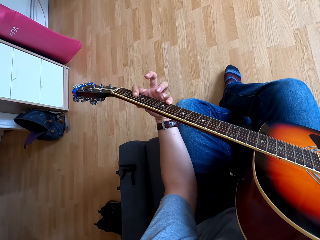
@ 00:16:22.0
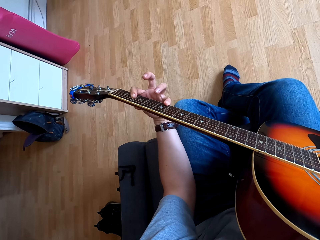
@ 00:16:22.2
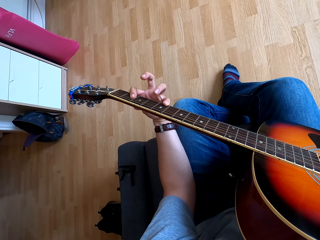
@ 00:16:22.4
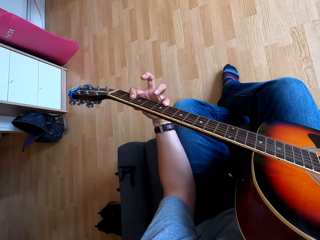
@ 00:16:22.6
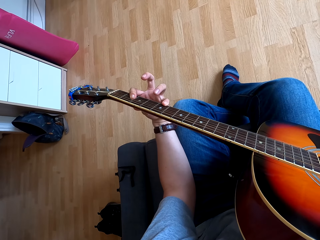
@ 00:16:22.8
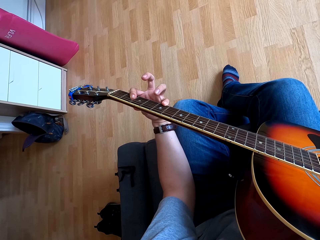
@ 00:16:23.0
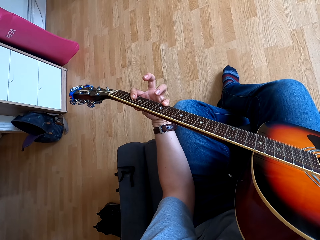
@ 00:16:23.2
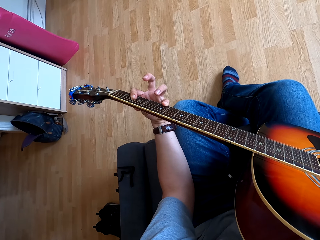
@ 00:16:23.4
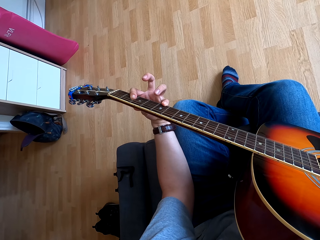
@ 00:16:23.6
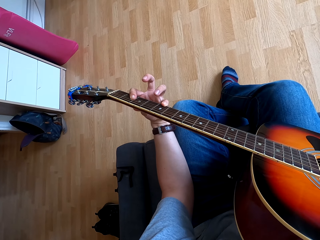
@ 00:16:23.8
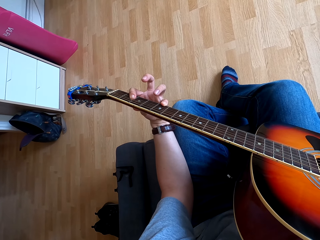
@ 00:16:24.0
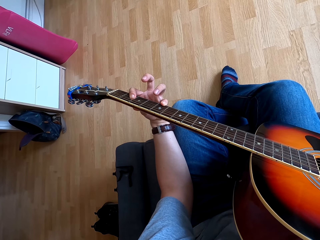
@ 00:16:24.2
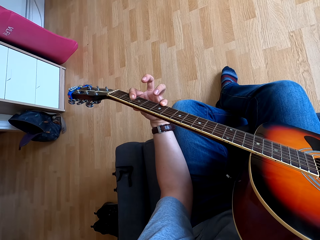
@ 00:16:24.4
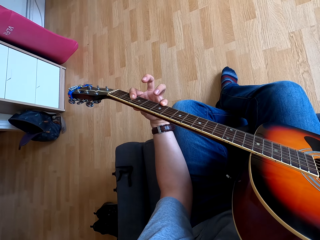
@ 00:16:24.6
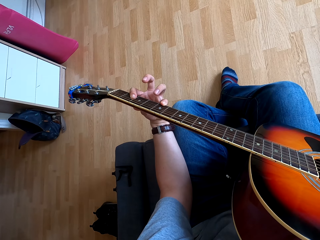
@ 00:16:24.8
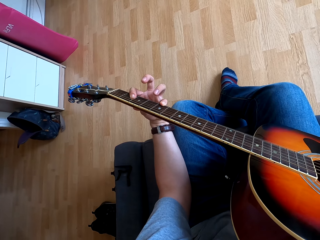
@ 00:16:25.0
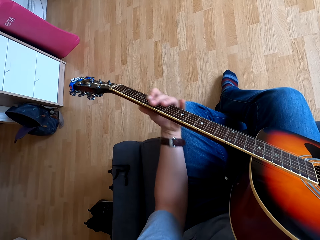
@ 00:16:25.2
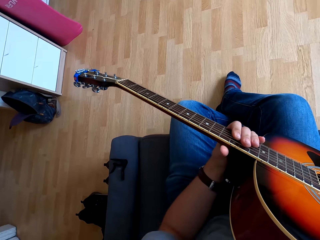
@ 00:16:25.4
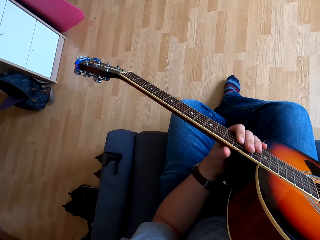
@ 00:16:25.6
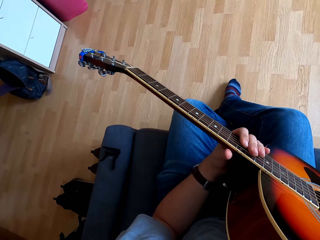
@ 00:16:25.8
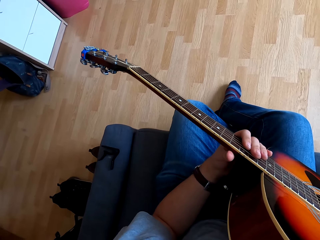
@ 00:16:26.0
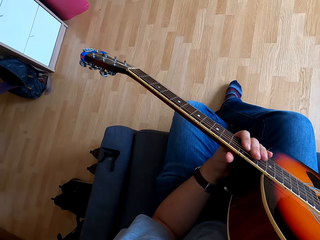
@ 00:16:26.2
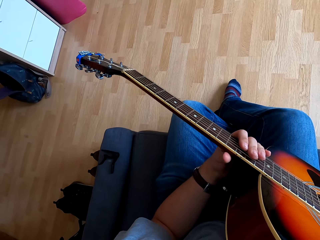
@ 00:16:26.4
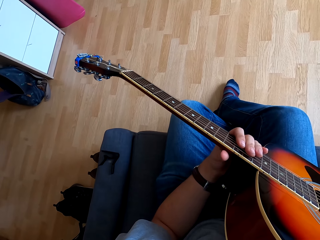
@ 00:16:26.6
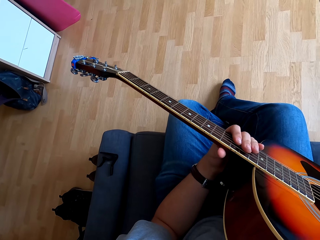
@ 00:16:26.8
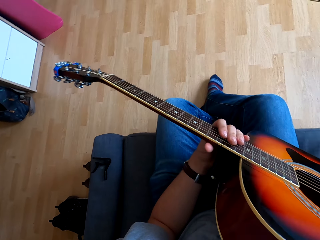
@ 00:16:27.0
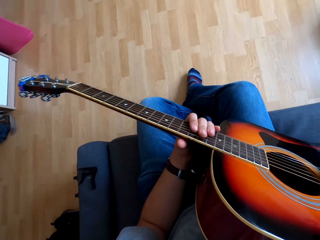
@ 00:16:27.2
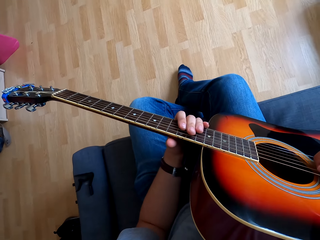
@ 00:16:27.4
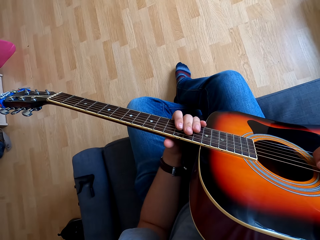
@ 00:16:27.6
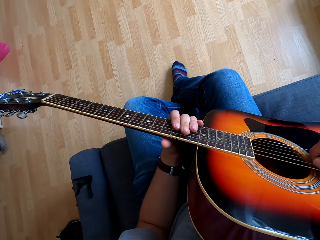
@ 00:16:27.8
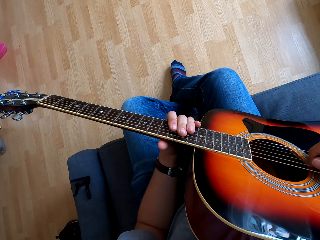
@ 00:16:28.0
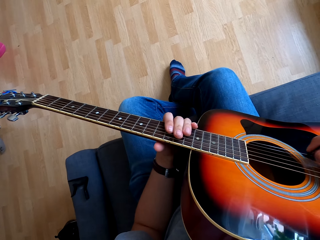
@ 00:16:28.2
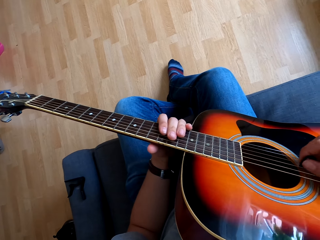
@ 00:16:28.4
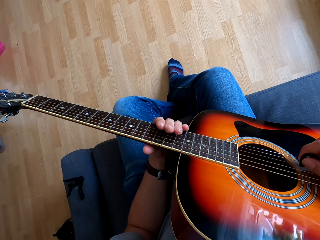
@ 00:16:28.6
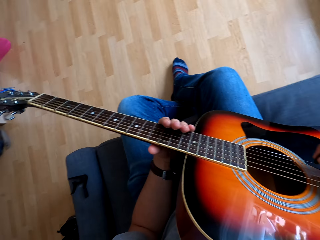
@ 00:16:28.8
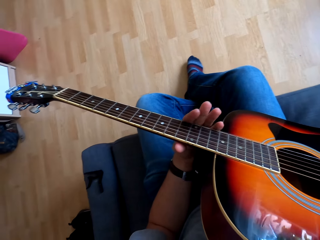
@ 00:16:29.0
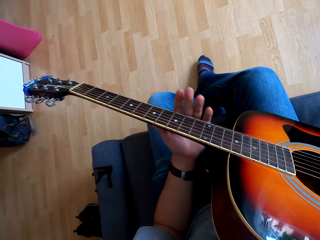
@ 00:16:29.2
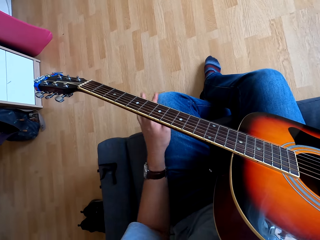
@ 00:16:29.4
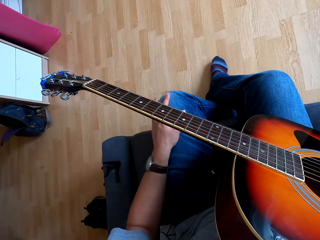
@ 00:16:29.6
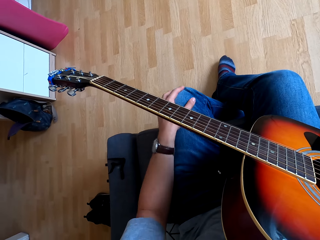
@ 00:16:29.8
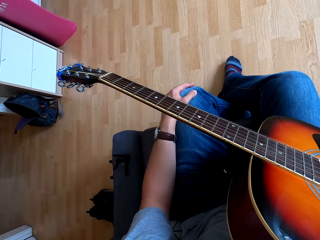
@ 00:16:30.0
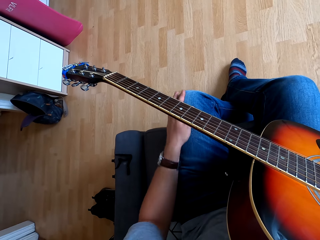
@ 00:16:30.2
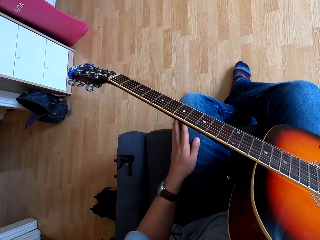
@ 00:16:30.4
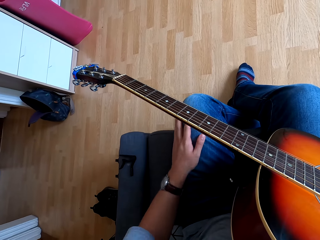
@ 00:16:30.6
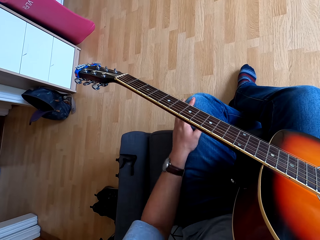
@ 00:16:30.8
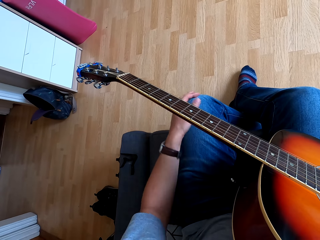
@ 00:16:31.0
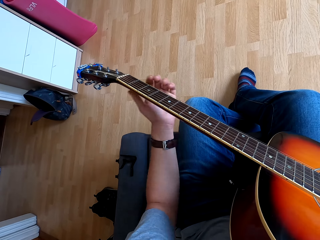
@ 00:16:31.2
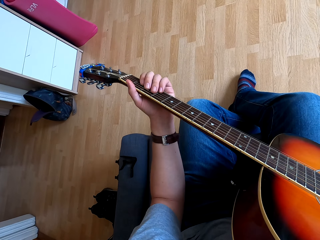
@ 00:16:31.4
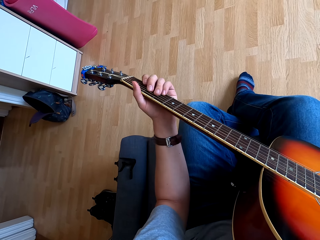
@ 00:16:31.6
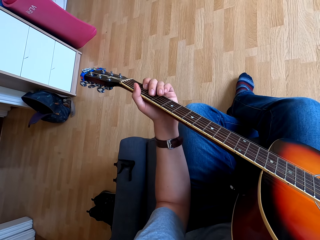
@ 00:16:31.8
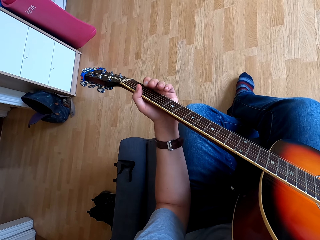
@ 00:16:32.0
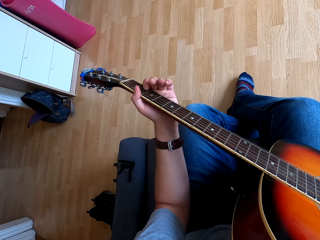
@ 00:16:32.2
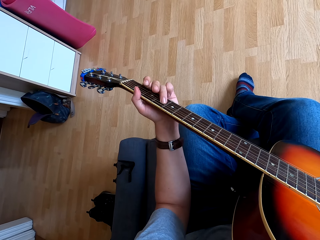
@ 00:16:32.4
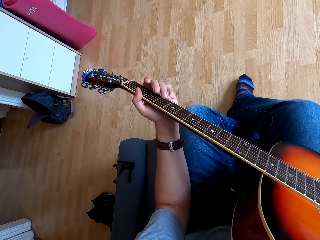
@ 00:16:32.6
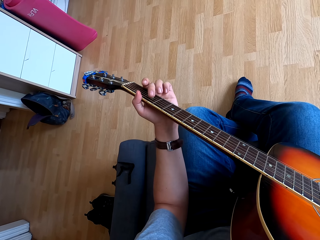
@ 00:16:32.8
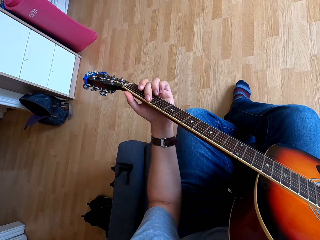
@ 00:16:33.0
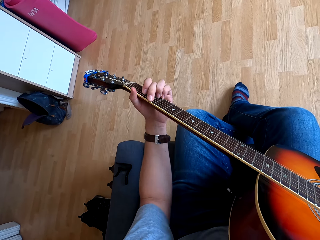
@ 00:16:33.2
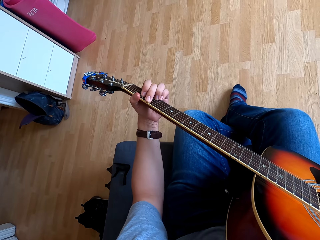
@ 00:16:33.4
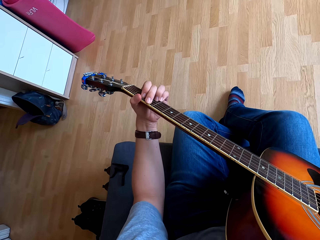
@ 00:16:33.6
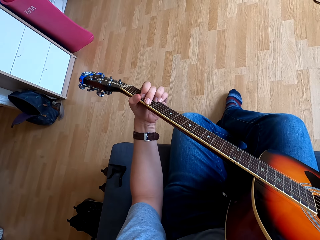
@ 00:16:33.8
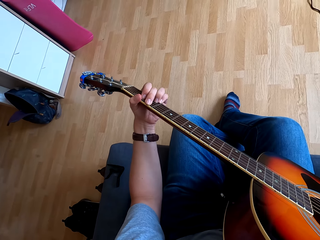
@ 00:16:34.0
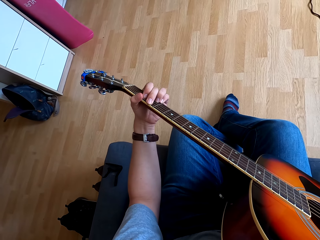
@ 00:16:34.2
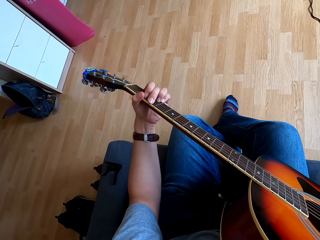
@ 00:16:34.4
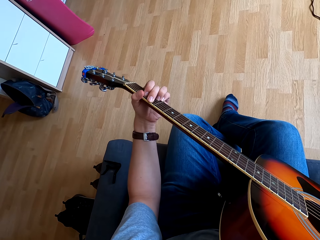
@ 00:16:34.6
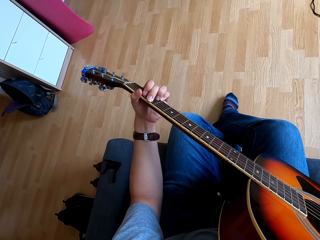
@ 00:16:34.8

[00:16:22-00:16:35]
The camera wearer moves his left hand on the guitar. He moves his left hand on the guitar again. He plays the guitar. He puts his left hand on his lap and rubs his left hand on his lap or a cloth. He holds the guitar with his left hand. He moves his left hand on the guitar.

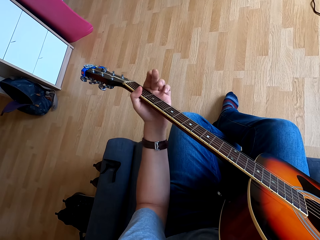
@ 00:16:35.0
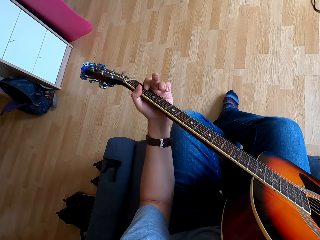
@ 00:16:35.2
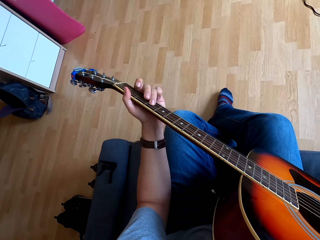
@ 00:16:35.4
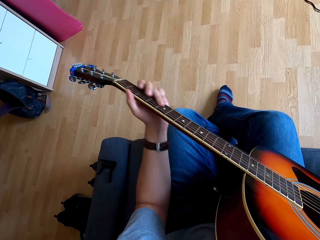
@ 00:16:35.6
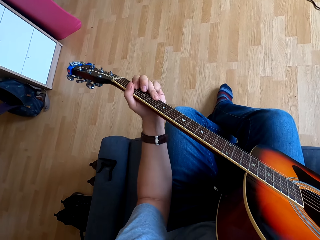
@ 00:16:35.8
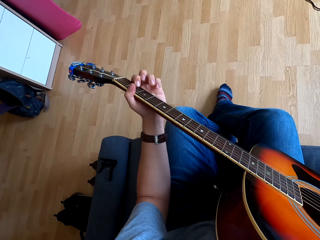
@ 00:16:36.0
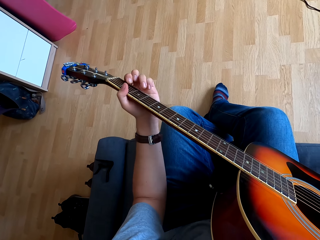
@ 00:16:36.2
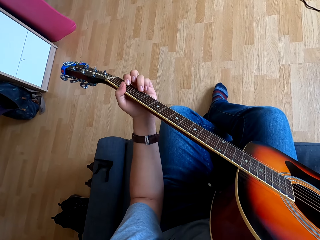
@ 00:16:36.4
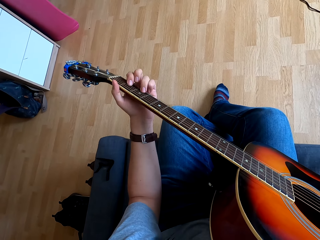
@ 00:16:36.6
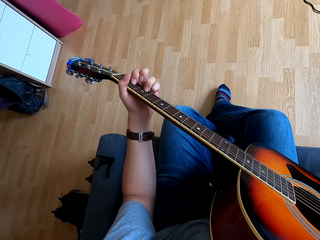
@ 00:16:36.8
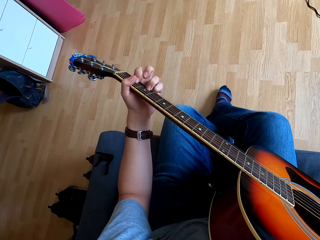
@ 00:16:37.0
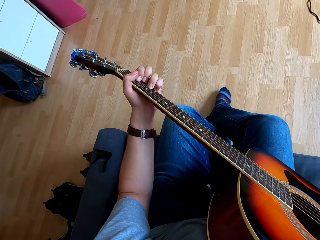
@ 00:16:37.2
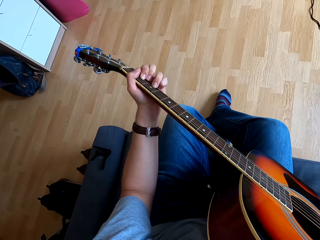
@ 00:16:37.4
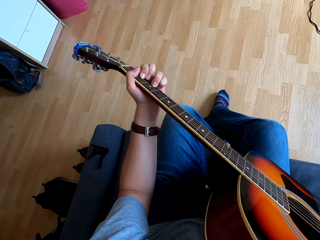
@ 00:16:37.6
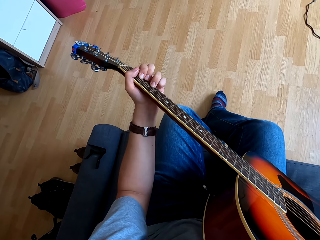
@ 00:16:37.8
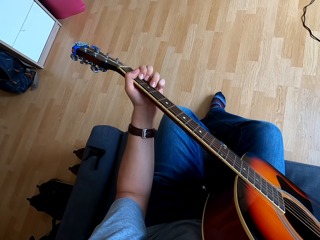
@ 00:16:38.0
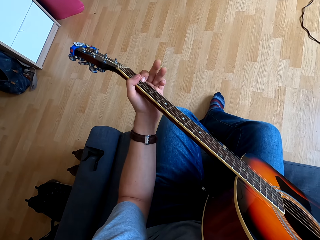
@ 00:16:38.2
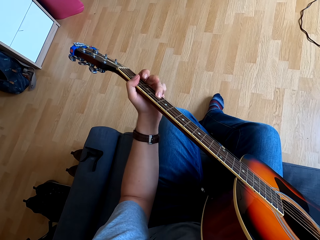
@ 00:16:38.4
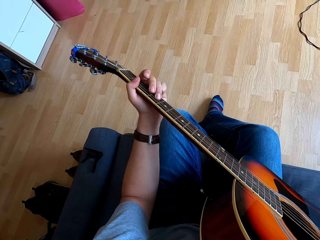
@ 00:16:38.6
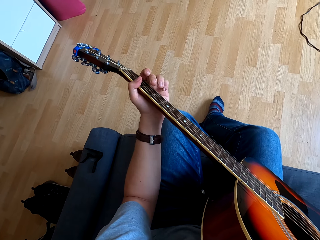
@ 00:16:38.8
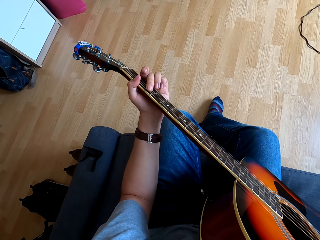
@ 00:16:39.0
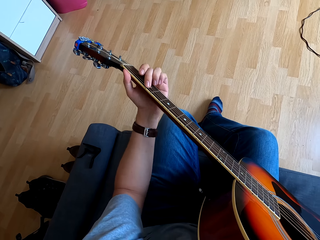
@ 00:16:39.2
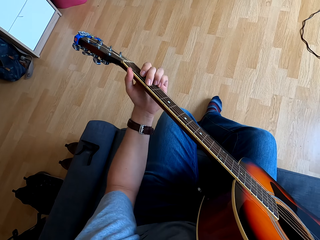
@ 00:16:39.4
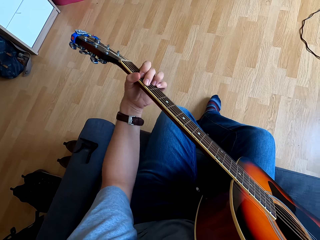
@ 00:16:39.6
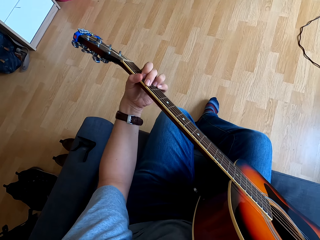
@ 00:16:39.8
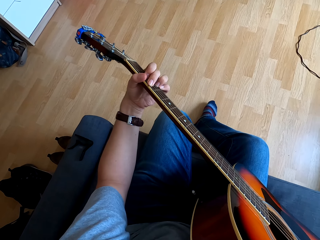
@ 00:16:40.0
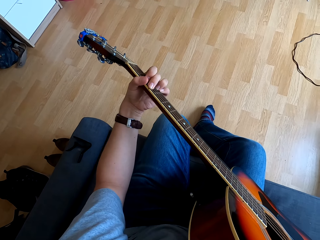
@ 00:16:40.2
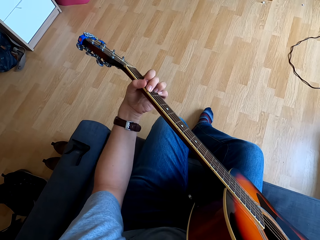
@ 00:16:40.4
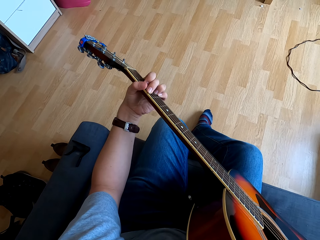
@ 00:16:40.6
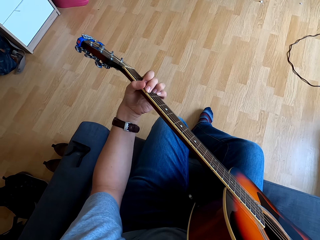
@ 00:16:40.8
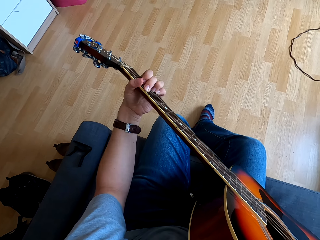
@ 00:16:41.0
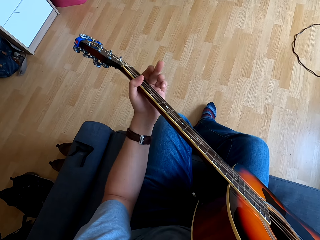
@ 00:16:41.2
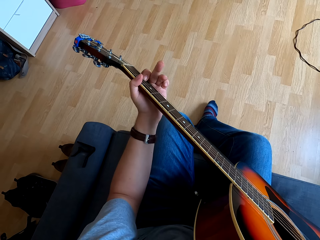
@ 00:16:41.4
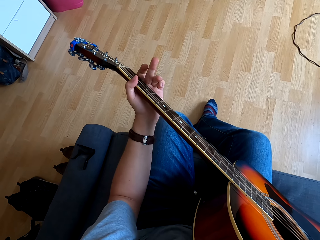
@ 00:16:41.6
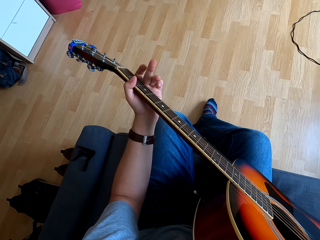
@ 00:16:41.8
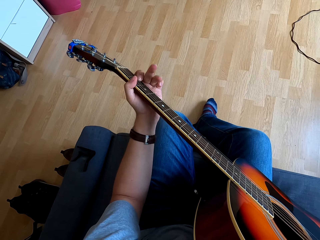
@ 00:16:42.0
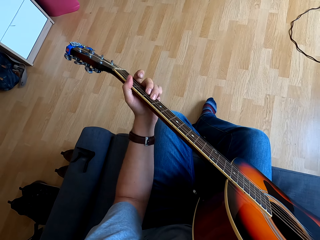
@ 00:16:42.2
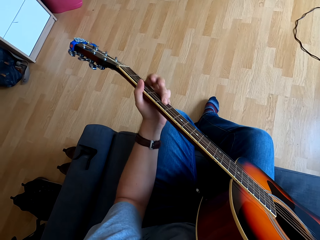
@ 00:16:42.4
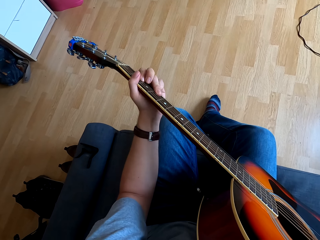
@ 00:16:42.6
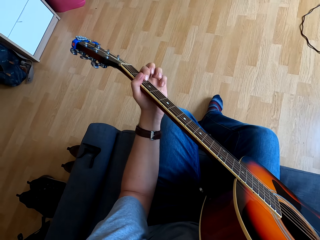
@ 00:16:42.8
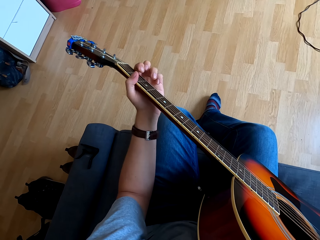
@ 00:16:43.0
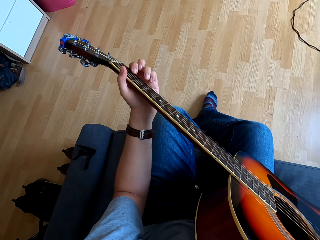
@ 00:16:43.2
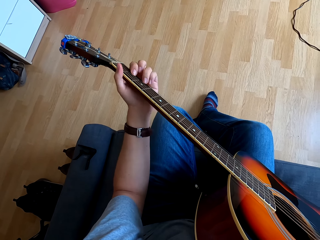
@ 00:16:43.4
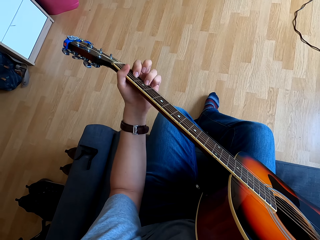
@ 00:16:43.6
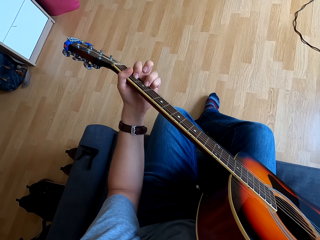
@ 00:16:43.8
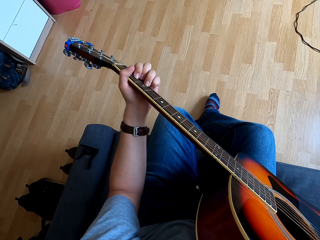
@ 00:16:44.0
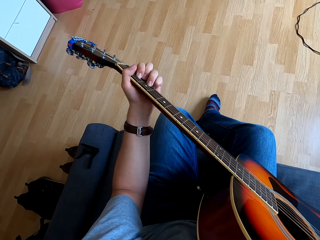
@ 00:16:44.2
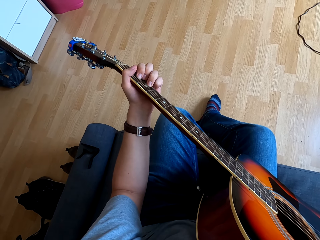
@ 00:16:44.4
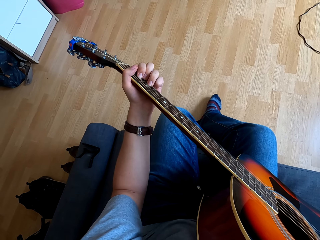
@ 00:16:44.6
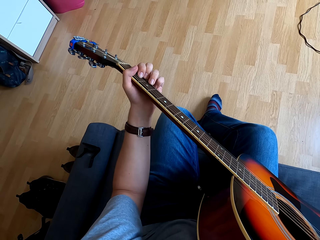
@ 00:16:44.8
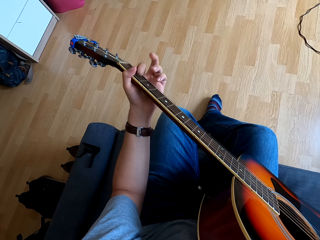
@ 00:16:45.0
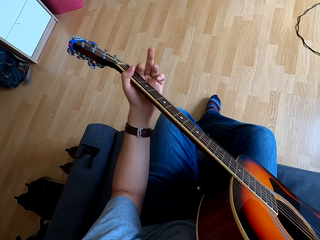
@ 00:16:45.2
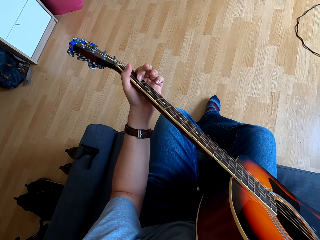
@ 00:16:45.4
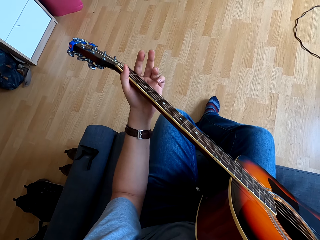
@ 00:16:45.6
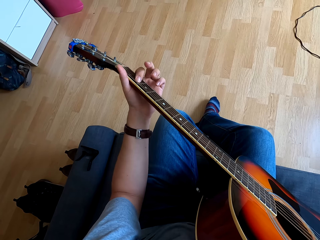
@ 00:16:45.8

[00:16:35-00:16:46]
The camera wearer moves his left hand on the guitar. He moves his left hand on the guitar repeatedly.
